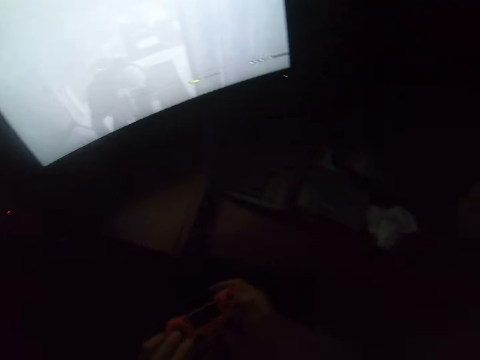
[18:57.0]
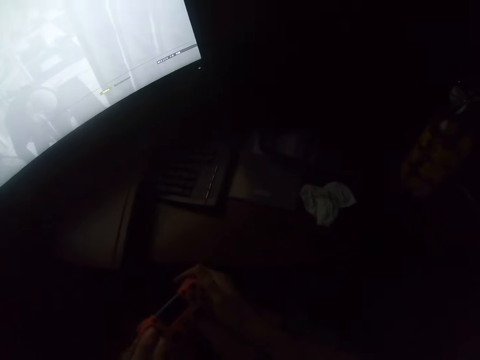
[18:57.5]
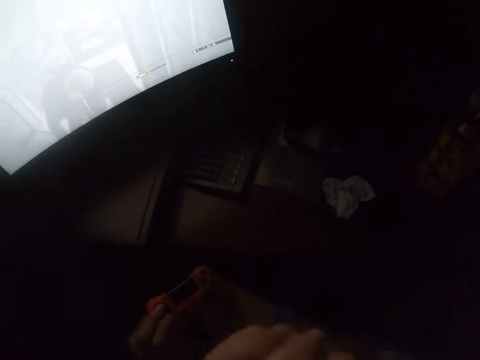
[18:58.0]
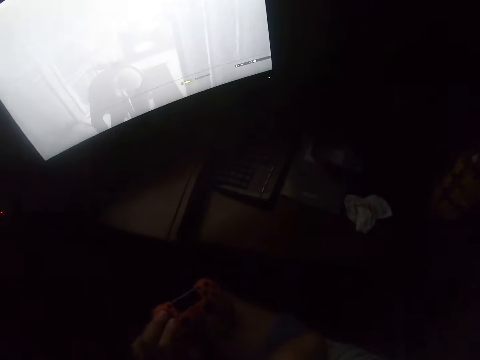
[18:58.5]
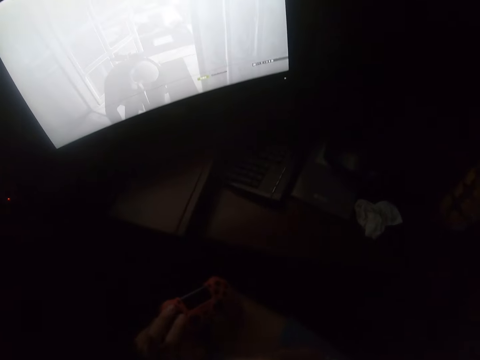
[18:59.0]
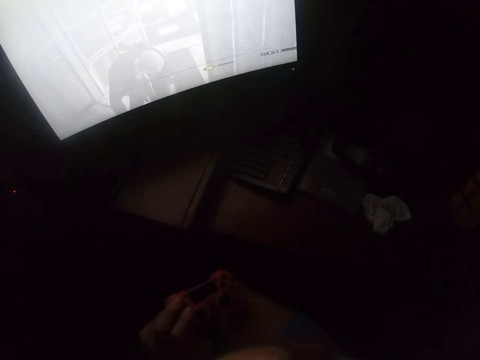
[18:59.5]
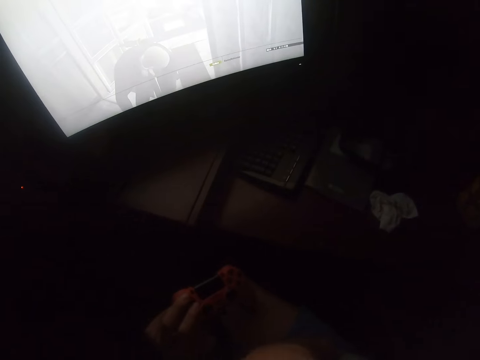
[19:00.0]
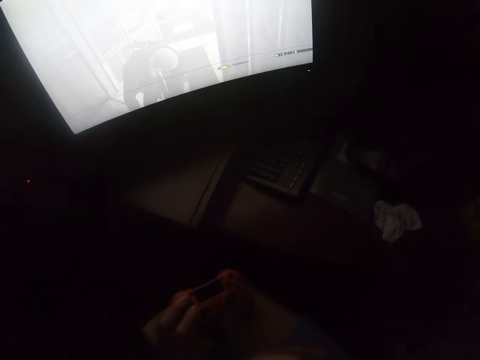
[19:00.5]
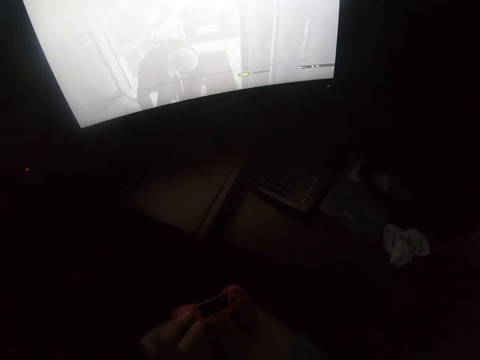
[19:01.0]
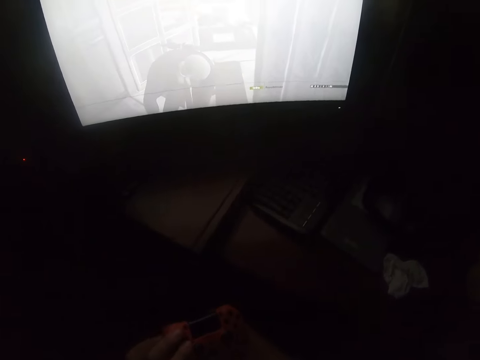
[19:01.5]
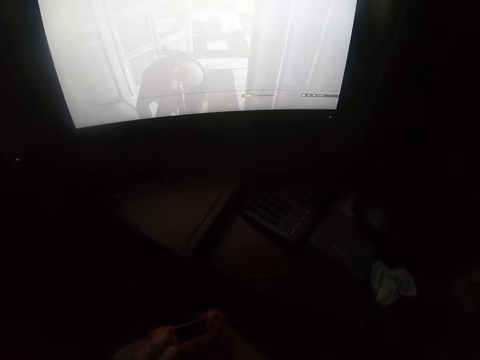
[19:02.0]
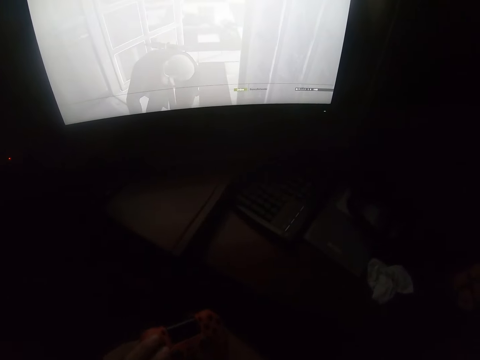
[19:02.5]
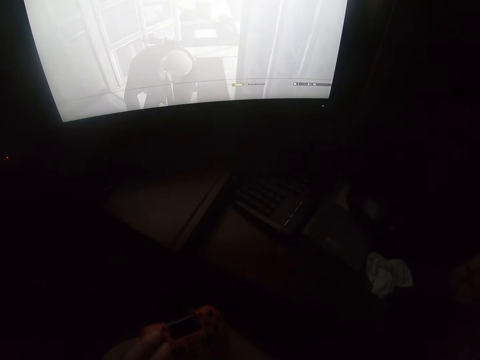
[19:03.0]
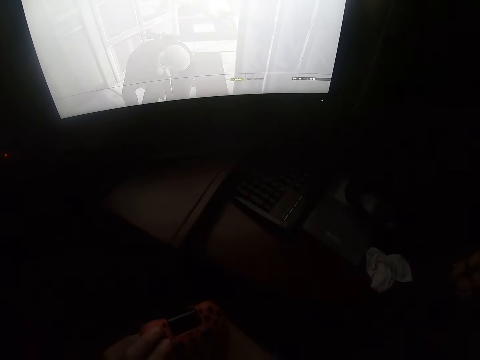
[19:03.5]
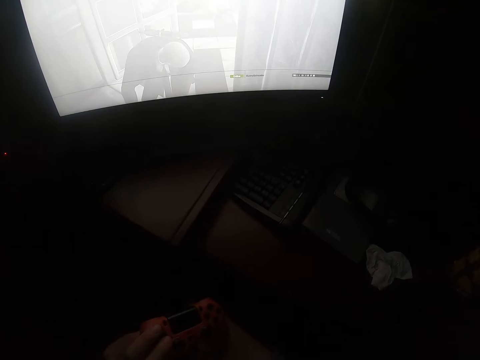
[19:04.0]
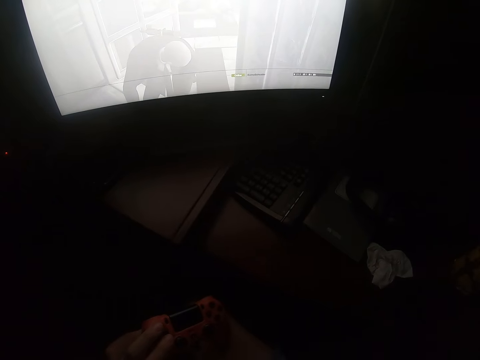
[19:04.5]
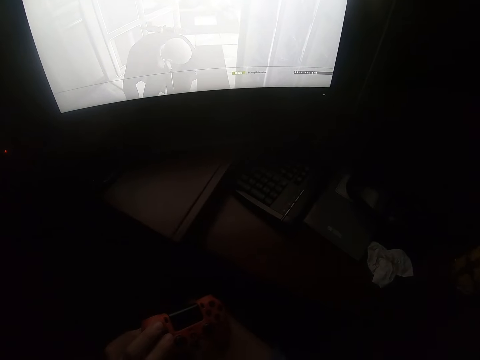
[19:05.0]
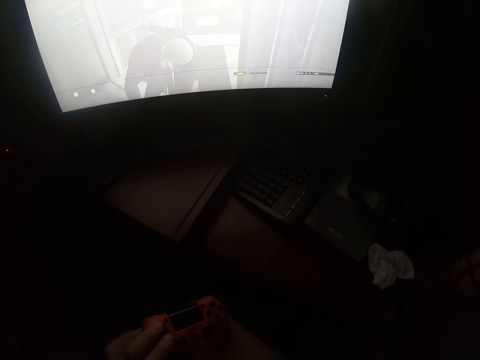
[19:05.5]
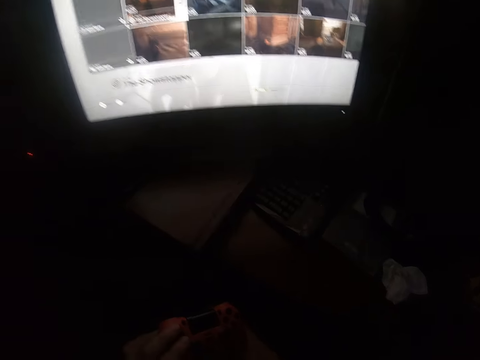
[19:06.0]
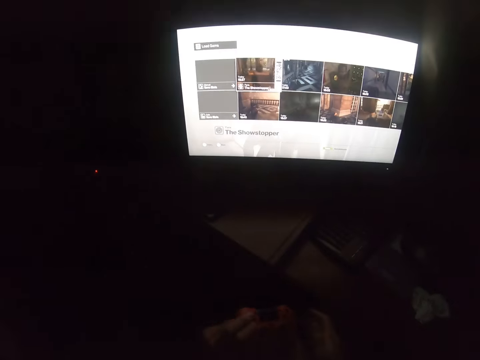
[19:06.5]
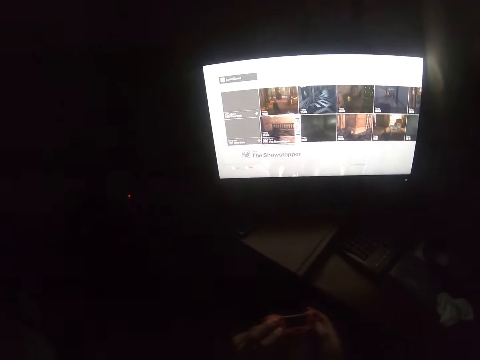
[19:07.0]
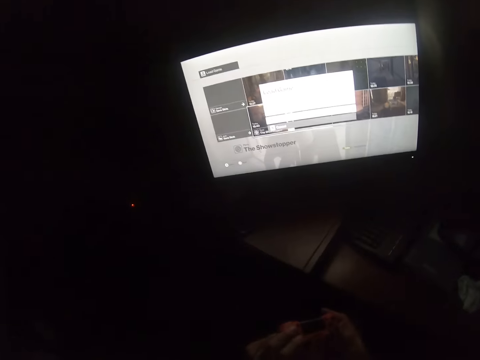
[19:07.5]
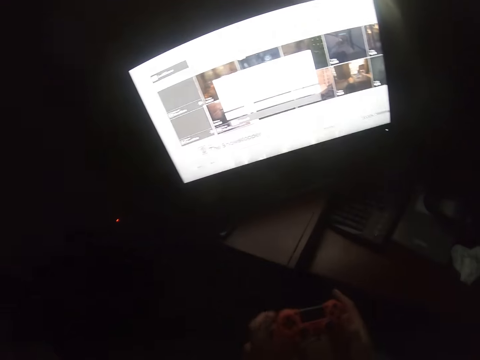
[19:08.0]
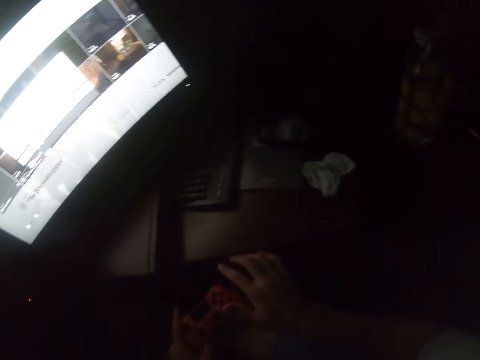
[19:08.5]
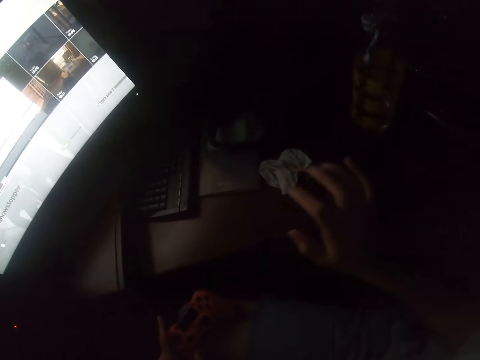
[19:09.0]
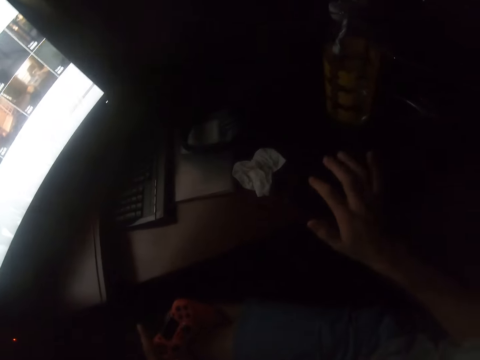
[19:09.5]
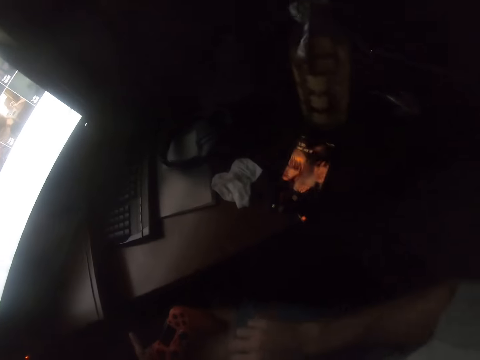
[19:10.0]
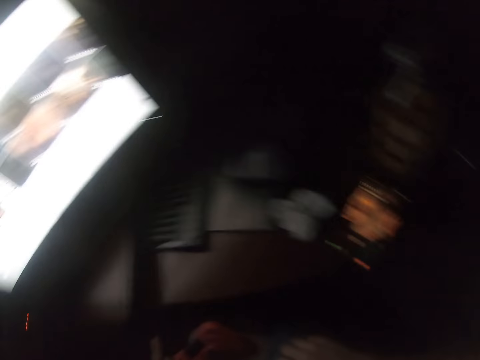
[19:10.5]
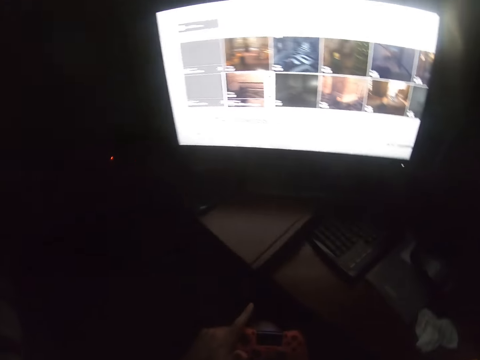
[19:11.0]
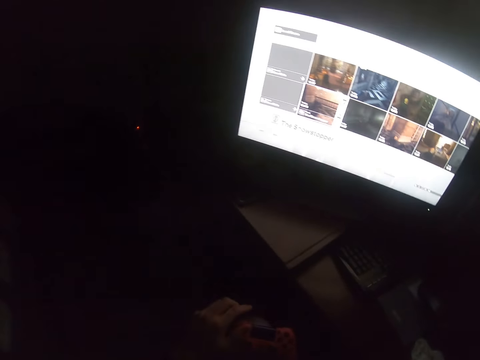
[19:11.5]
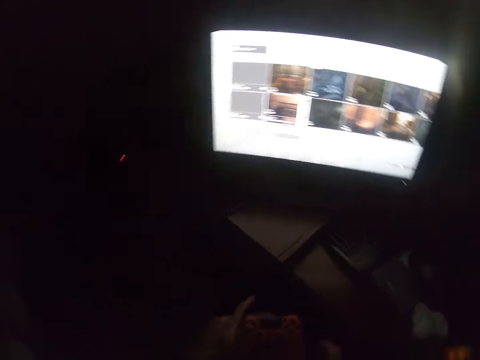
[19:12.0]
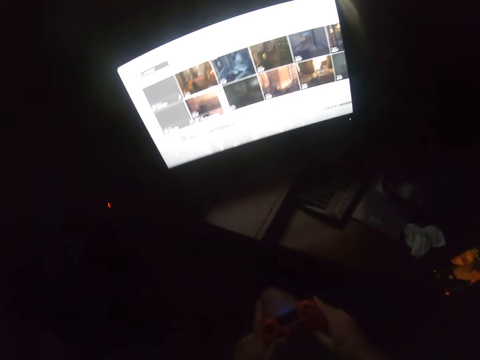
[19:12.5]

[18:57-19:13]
The camera wearer lifts the hand. They look at the desktop. They hold the game controller. They play the video game. They tap on the phone. They play the video game.

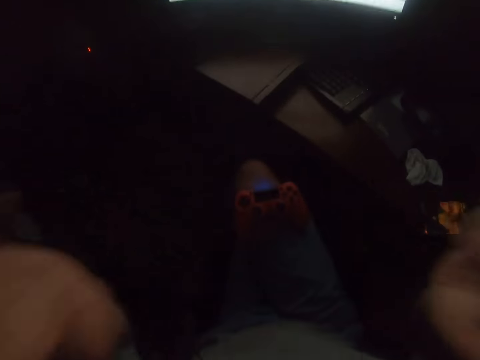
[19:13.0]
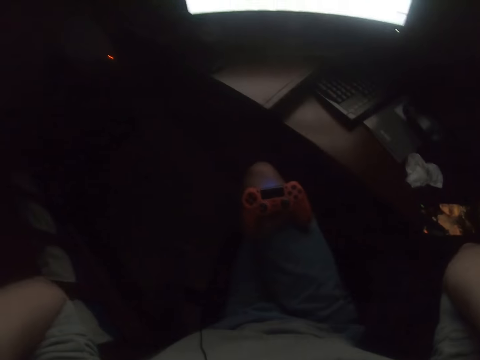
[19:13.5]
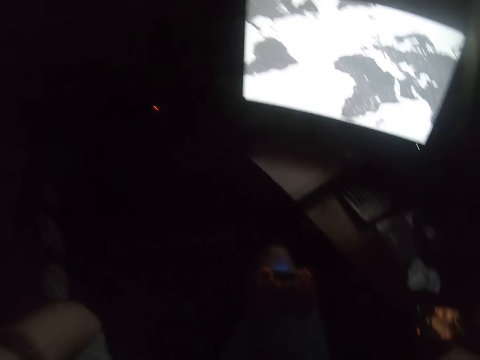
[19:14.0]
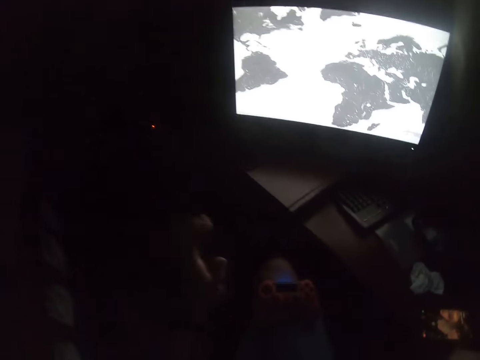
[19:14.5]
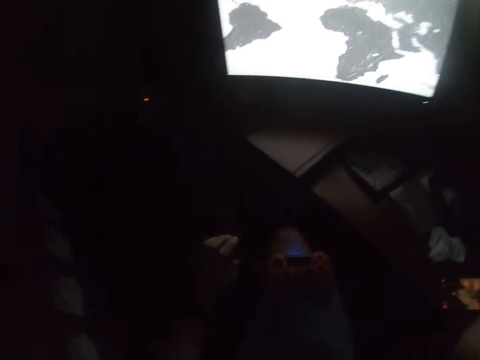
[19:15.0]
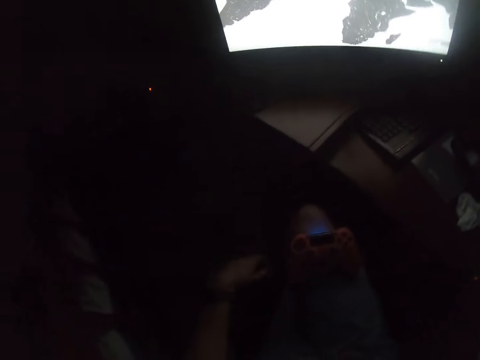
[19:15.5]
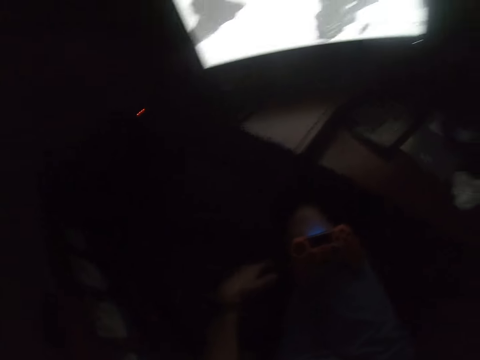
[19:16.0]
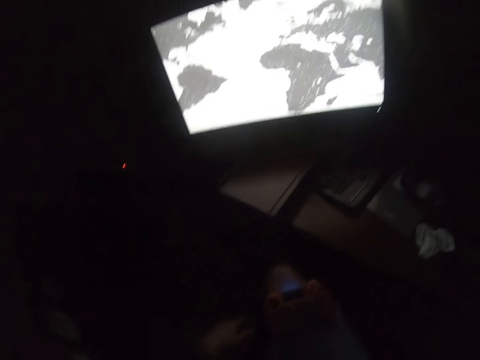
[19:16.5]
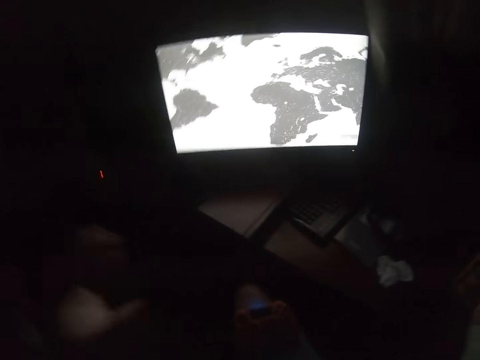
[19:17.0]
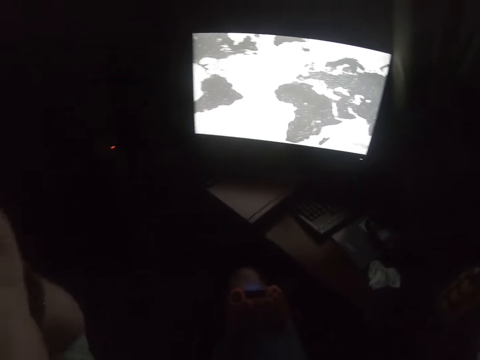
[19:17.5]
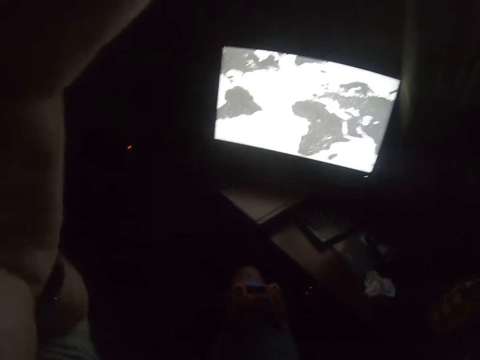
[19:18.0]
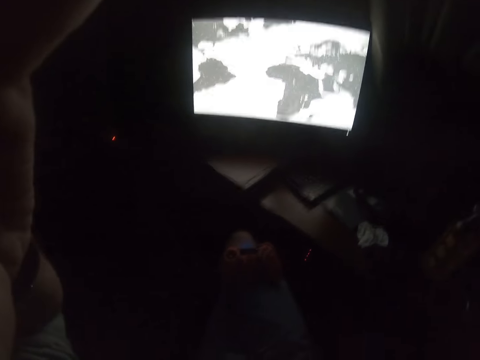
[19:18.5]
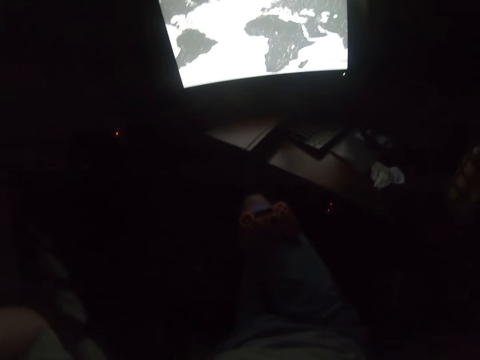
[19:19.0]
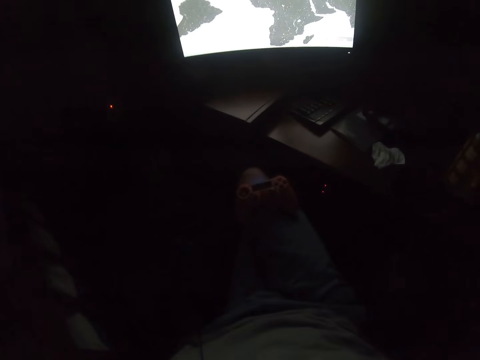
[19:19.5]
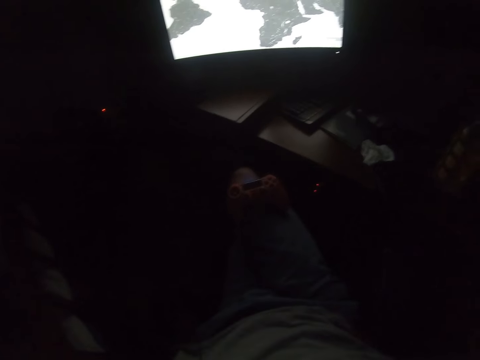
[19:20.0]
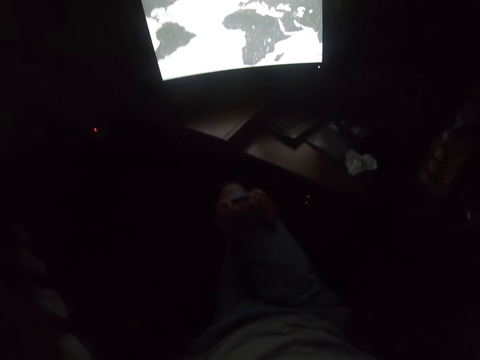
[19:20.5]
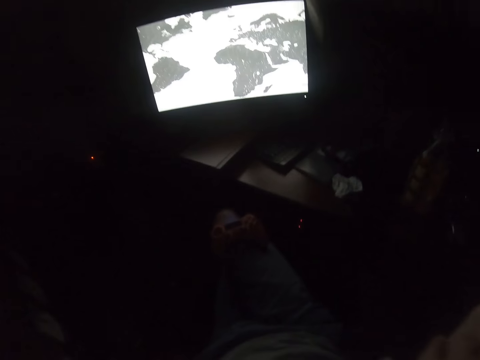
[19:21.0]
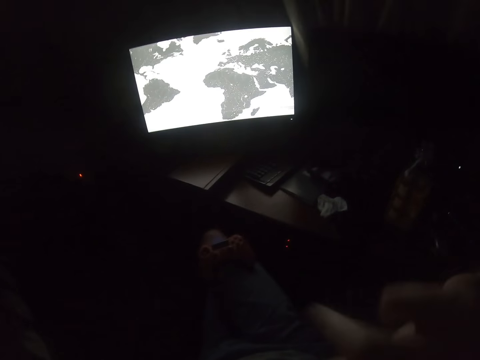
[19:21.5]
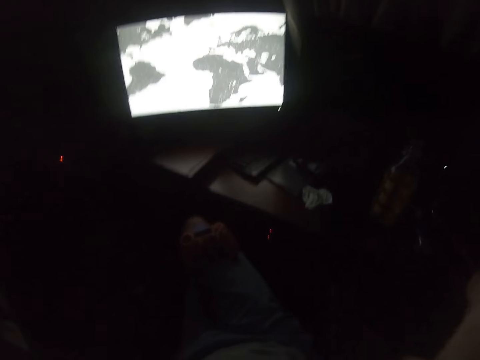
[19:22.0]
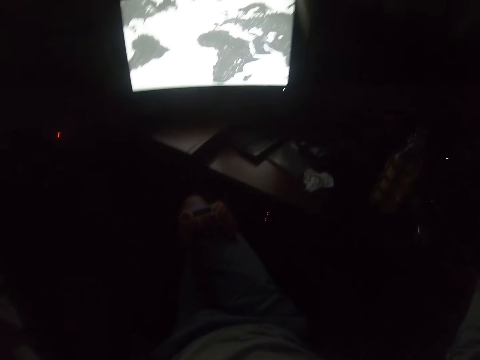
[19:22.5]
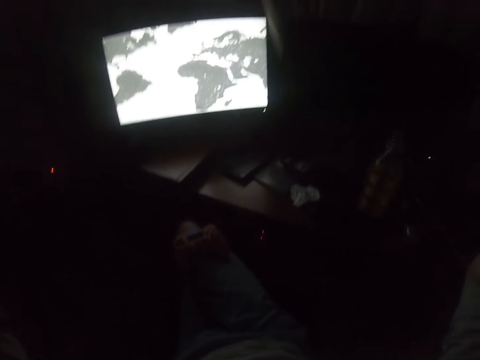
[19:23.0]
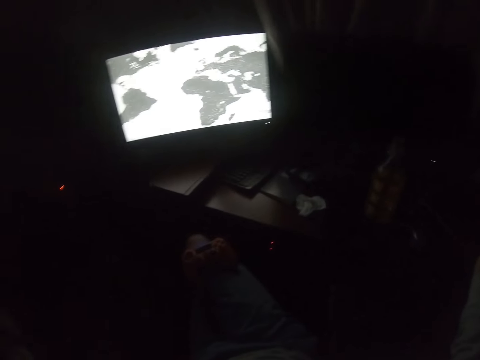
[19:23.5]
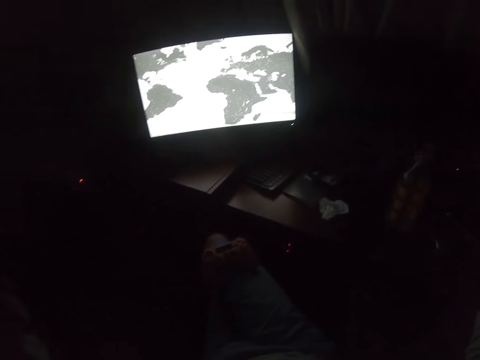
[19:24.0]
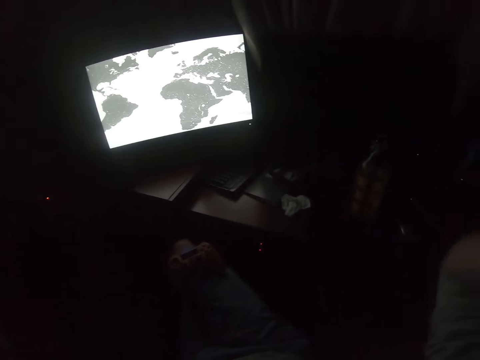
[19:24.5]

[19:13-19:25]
The camera wearer lifts the hands. They look at the desktop. They put the hand down. They lift the hand. They look at the desktop.
